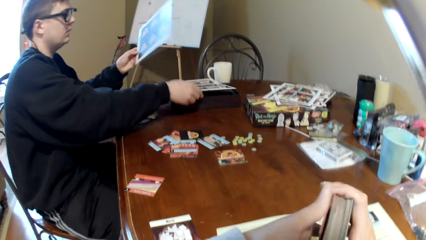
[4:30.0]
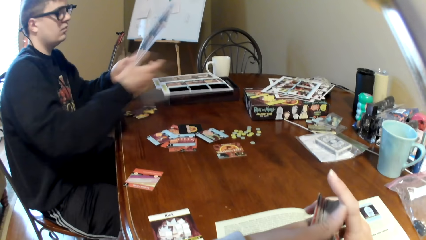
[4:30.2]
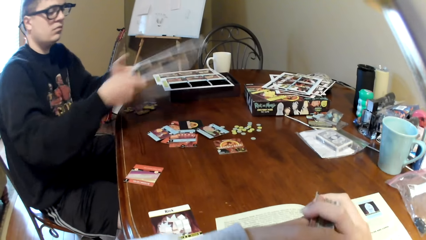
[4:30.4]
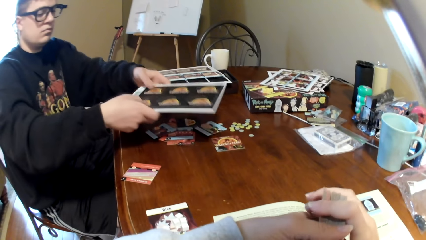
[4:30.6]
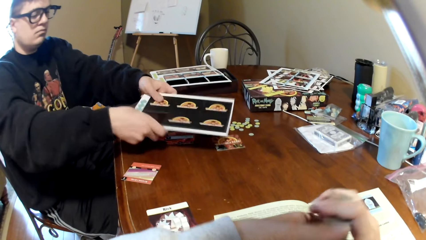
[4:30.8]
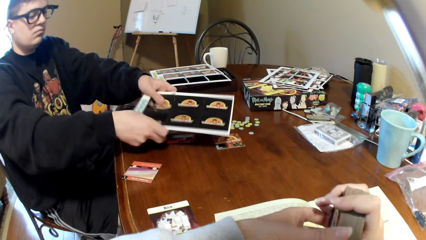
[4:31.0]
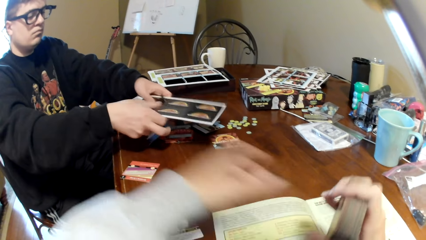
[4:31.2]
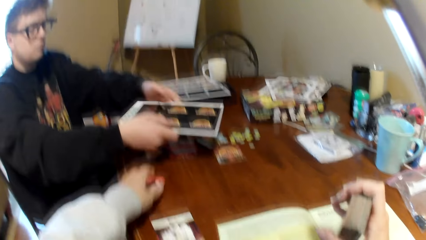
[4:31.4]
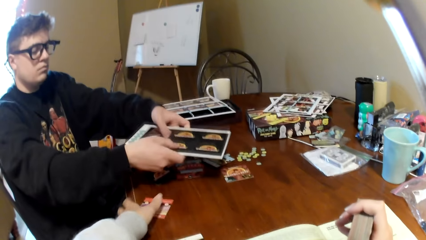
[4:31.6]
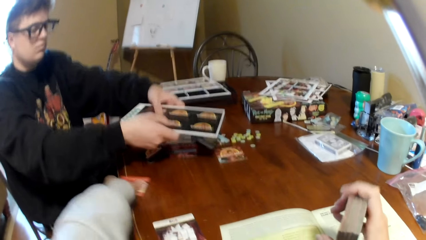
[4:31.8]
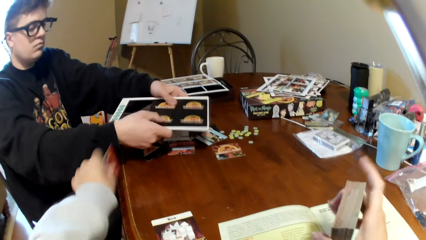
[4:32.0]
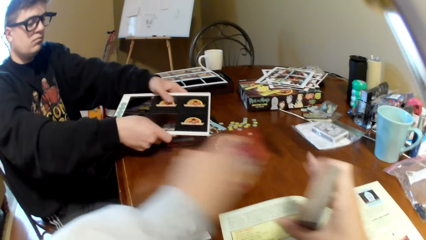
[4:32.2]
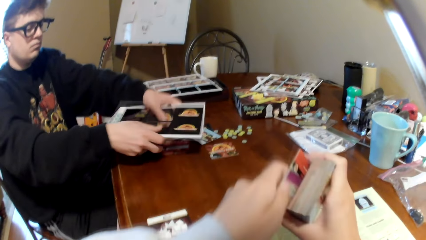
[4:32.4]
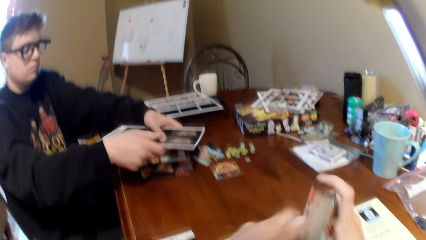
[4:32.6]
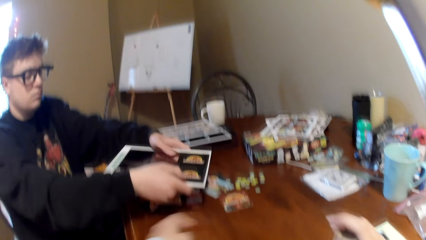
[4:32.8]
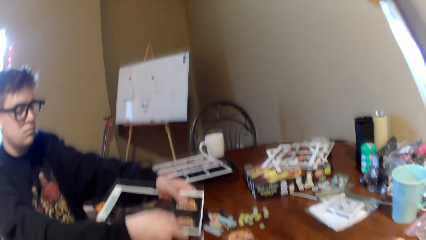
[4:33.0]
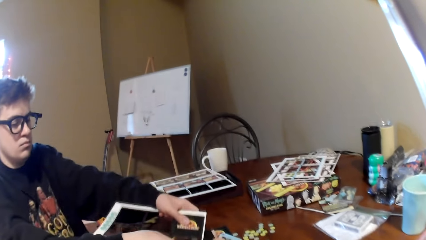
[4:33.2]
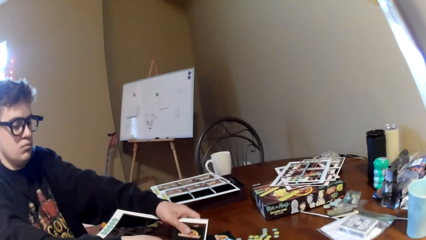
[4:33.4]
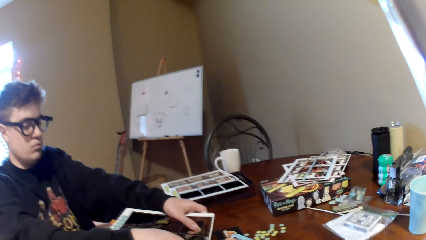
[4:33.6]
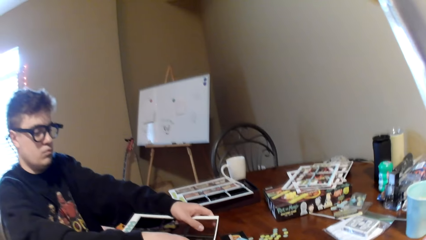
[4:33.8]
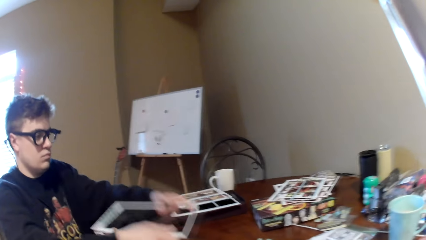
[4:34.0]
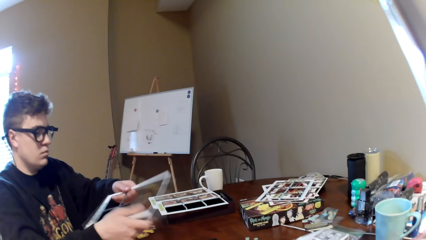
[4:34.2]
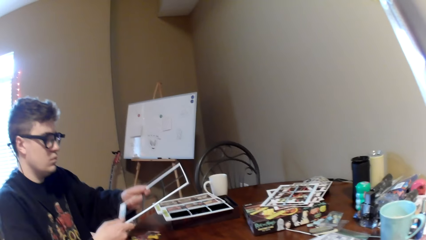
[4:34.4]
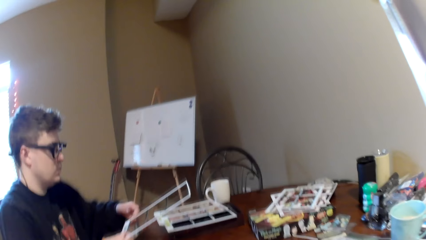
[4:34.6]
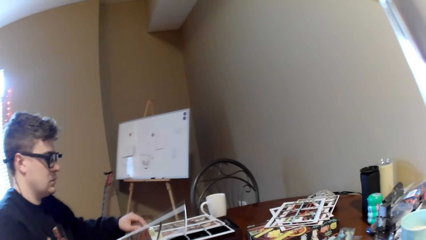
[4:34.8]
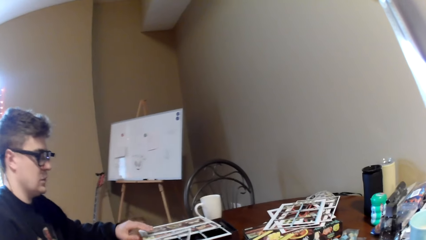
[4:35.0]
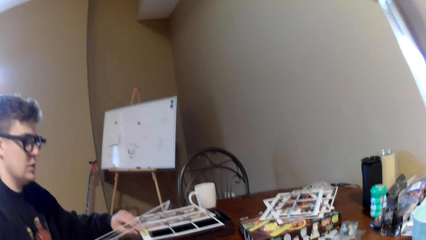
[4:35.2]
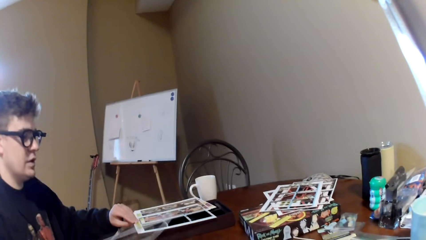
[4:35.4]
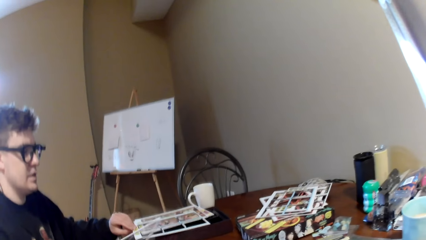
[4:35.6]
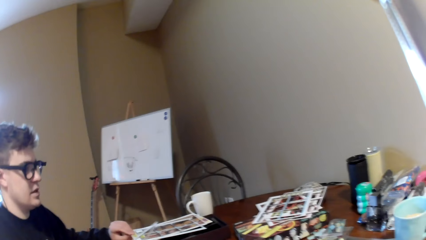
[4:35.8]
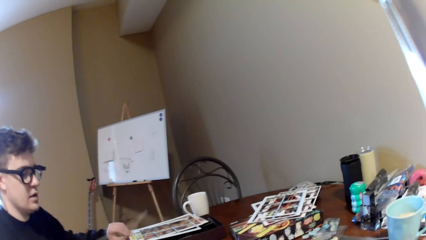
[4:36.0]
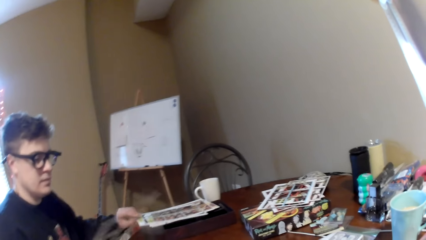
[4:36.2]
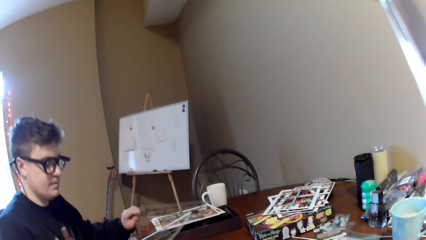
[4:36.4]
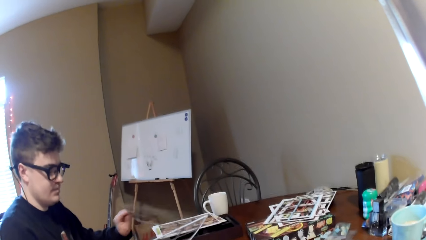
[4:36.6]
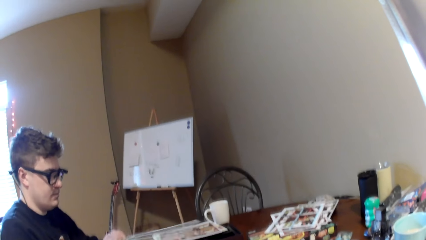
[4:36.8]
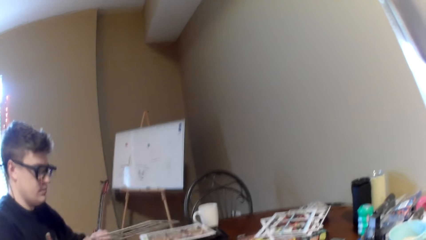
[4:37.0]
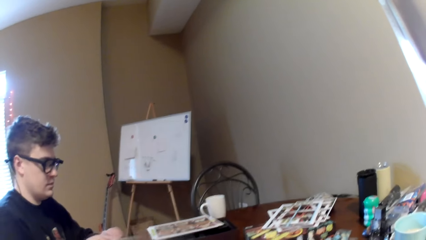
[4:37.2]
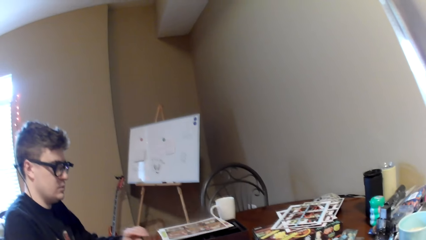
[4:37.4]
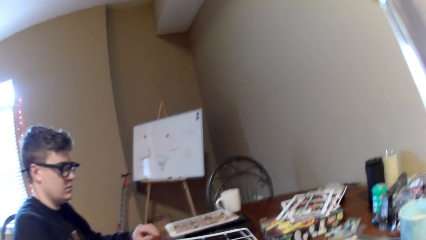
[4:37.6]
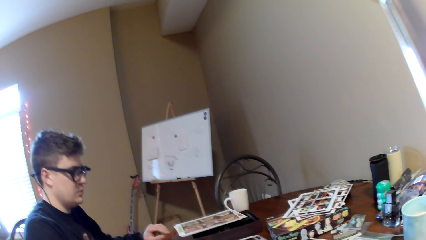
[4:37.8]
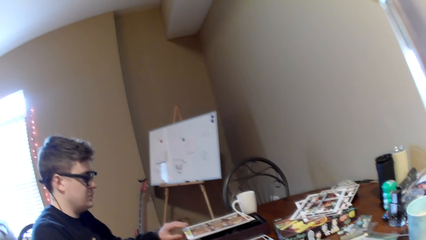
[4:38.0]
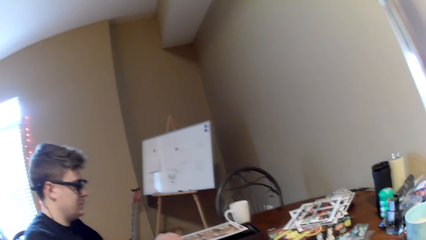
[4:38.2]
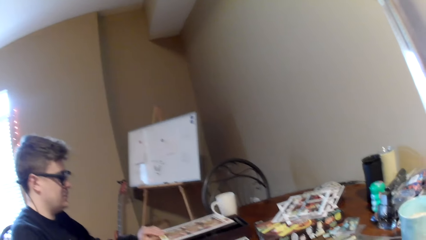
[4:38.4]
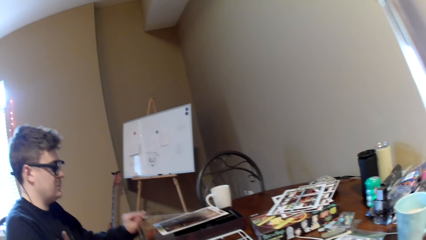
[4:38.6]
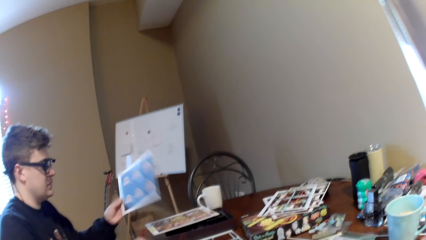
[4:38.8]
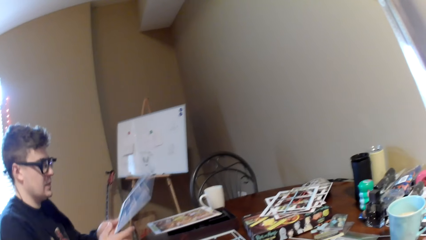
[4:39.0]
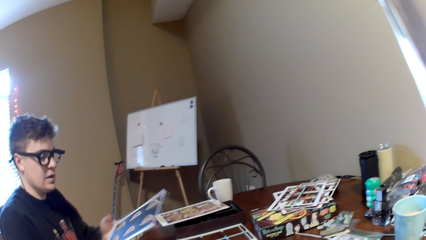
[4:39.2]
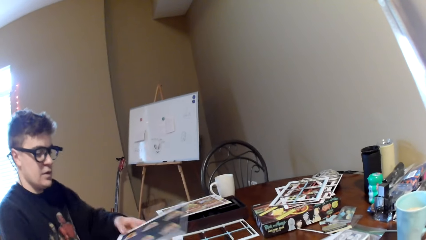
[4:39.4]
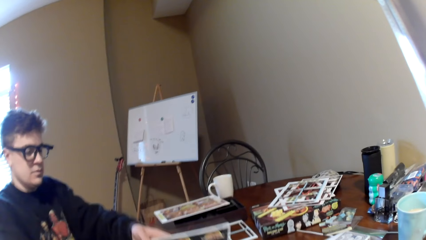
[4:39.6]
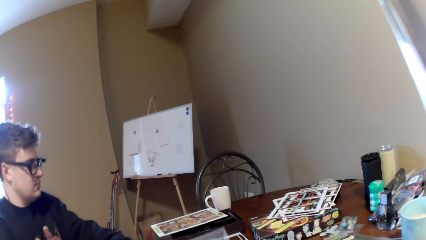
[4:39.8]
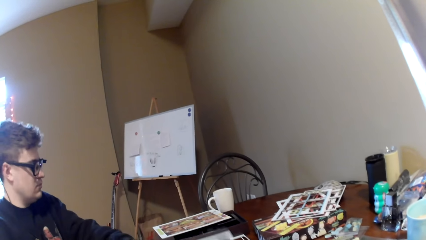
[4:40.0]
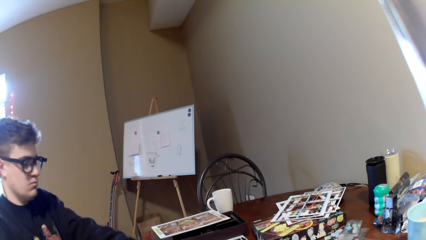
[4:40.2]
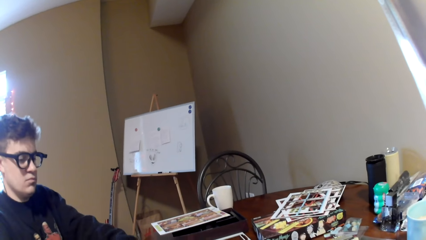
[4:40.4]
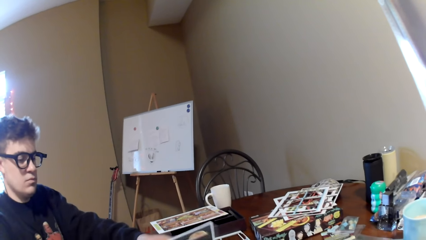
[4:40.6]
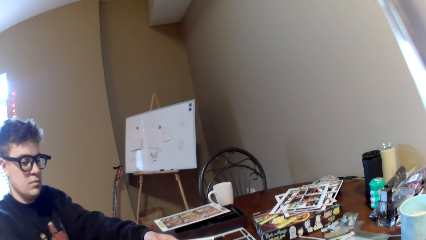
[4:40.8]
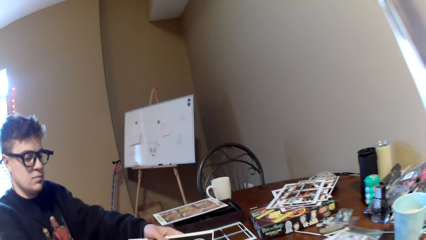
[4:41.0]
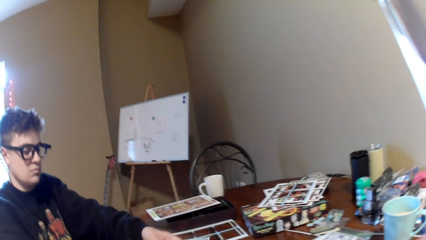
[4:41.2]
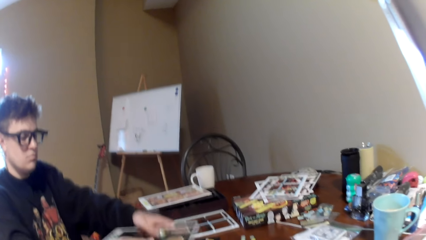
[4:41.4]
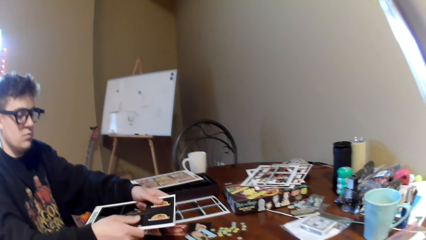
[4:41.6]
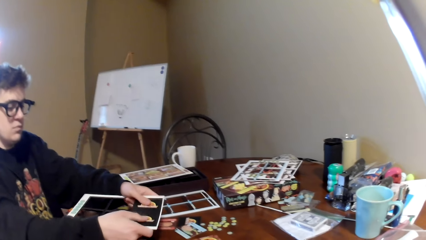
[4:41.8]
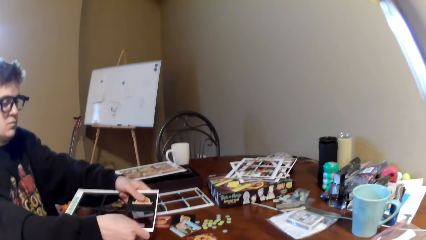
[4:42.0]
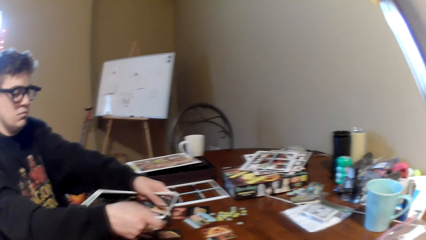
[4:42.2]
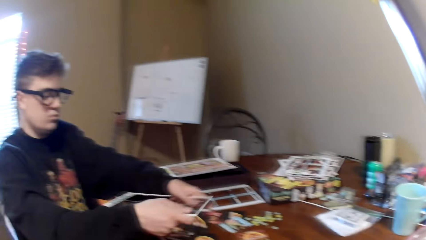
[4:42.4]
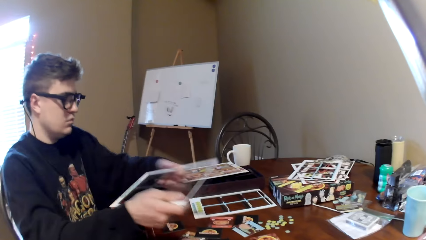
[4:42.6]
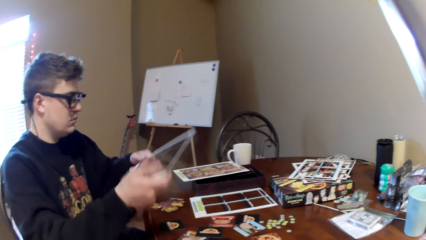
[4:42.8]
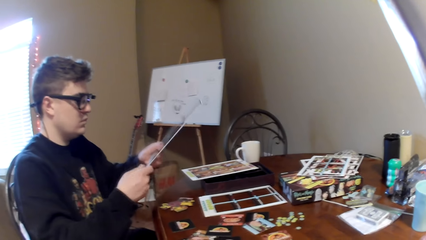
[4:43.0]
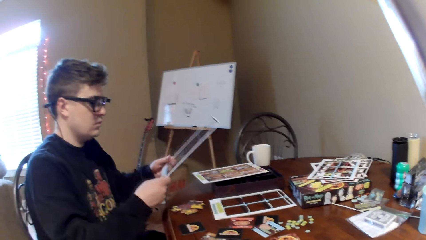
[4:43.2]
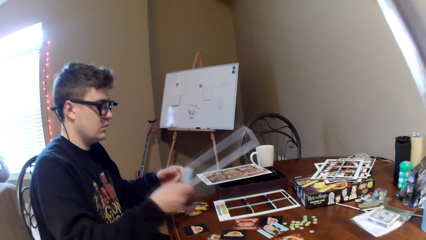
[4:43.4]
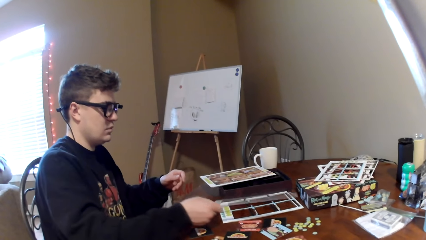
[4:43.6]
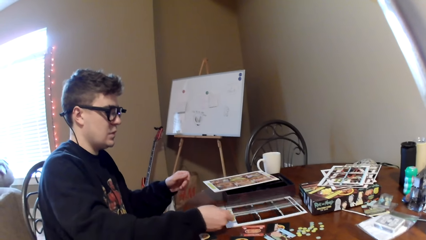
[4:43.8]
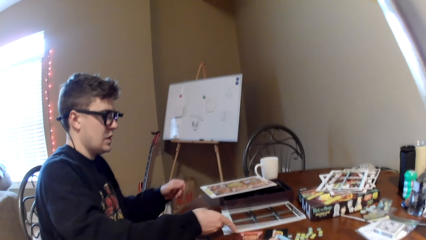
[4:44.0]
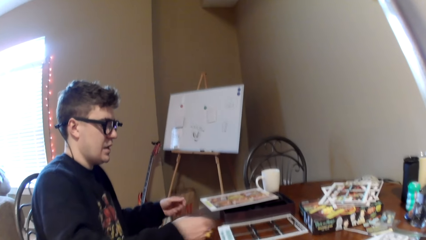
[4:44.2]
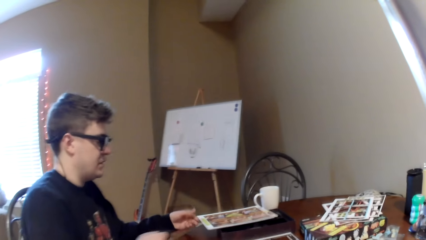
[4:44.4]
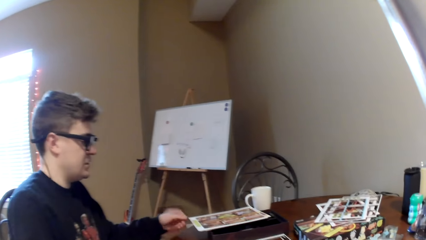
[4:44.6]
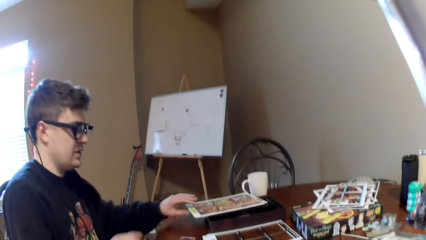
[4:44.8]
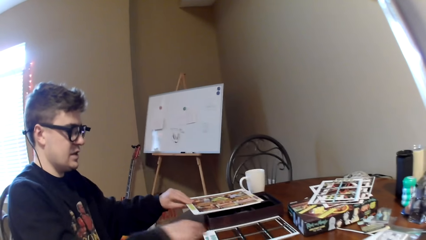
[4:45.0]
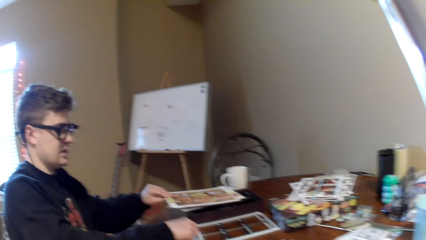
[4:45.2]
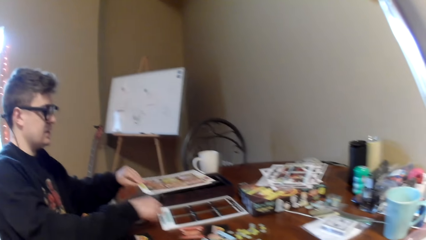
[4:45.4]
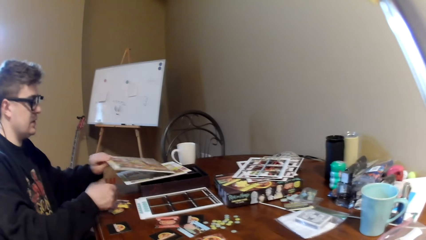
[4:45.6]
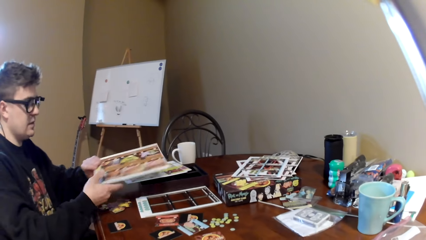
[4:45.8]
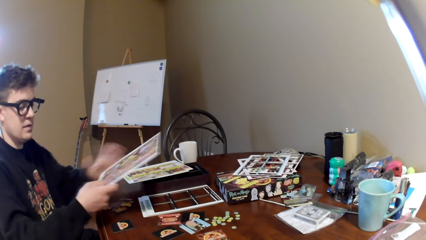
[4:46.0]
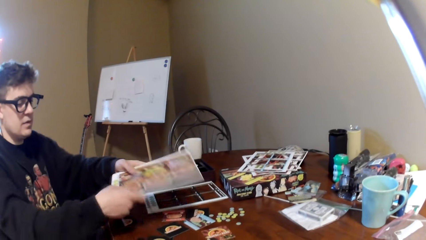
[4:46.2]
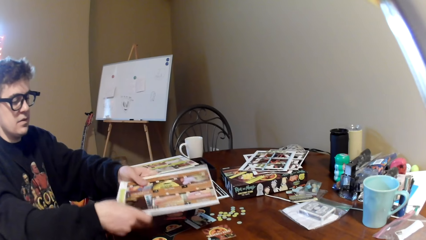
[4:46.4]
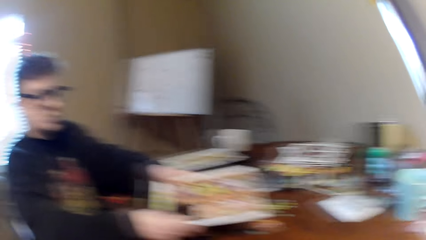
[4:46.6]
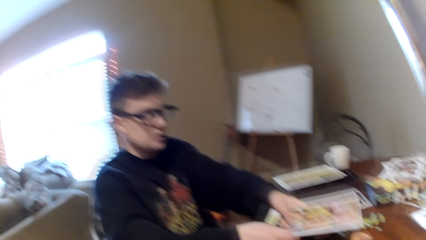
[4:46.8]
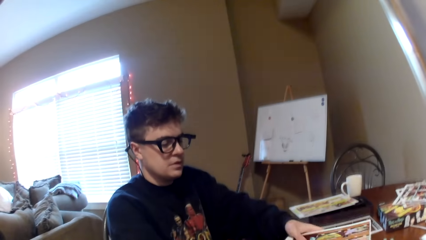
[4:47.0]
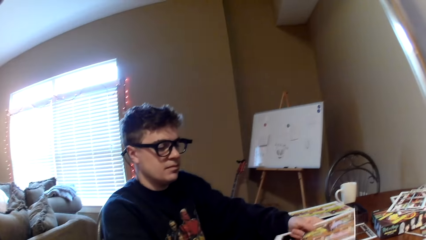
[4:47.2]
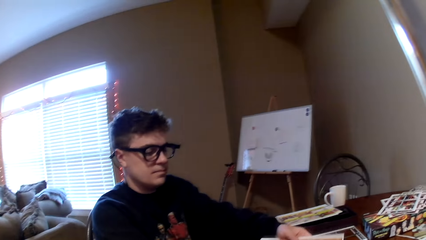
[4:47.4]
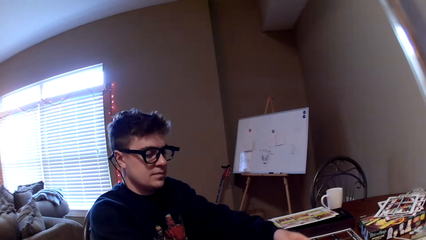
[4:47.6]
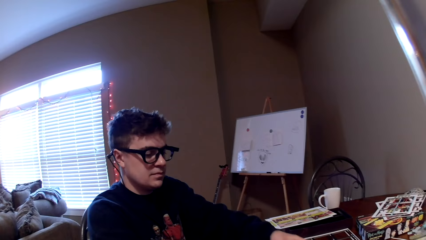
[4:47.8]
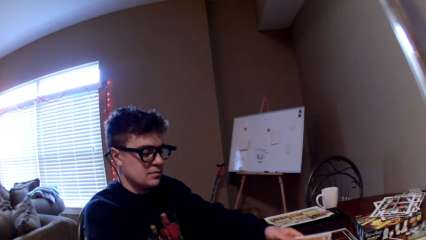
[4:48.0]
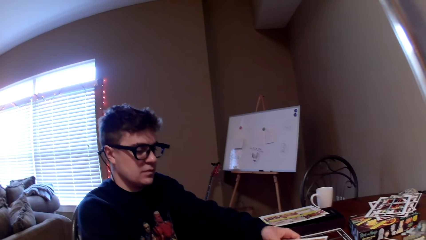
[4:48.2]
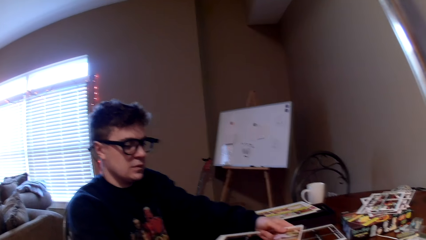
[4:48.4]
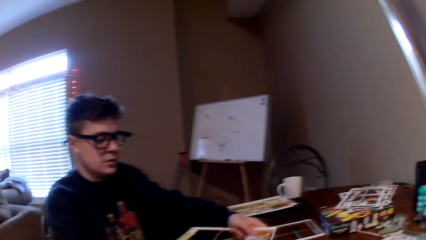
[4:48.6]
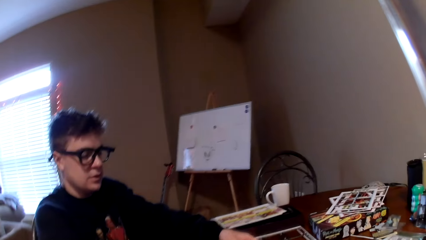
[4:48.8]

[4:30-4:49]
A man picks the board, places the board on a box and puts down the card holder. The camera wearer shuffles the playing card. They pull a playing card from the table. The man removes the playing cards from the board. The camera wearer holds the cards together. The man lifts the board, converses with the camera wearer, holds the card holders and picks the board. The camera wearer looks at the man. The man removes the playing cards from the board, lifts the board, places the board on the table and puts down the card holder. The man converses with the camera wearer, picks the board and removes the cards from the board.
